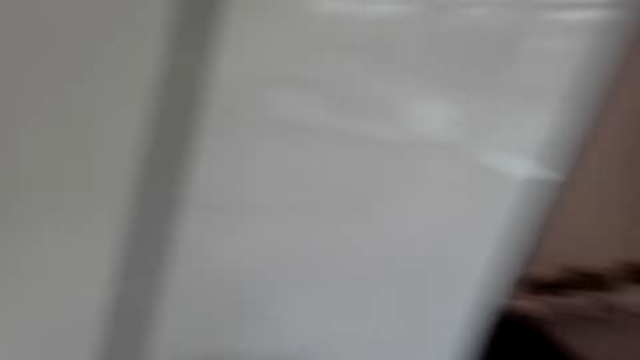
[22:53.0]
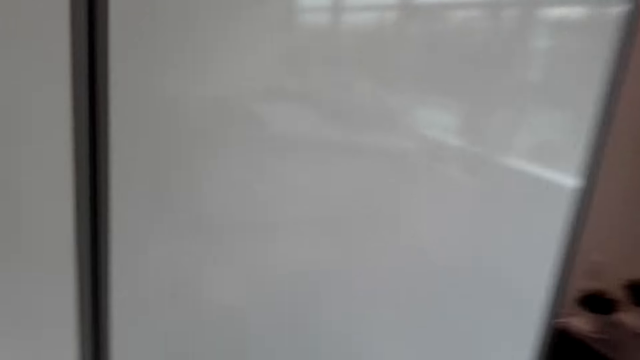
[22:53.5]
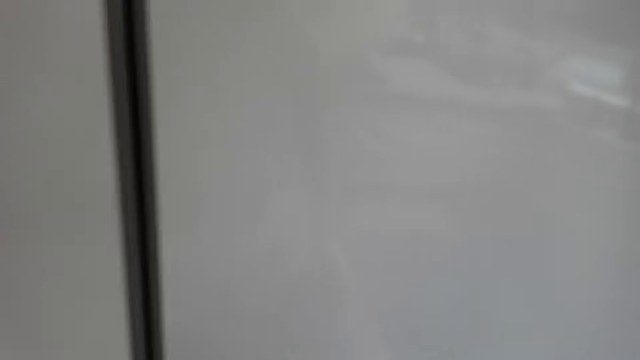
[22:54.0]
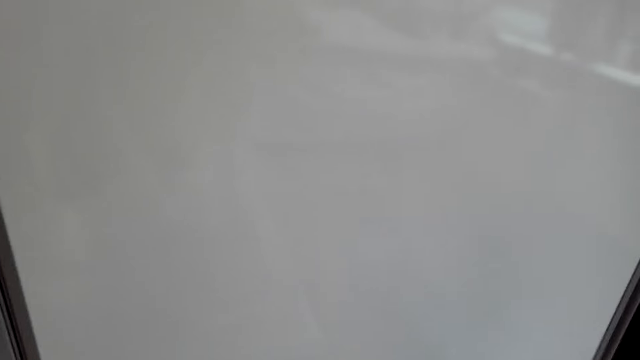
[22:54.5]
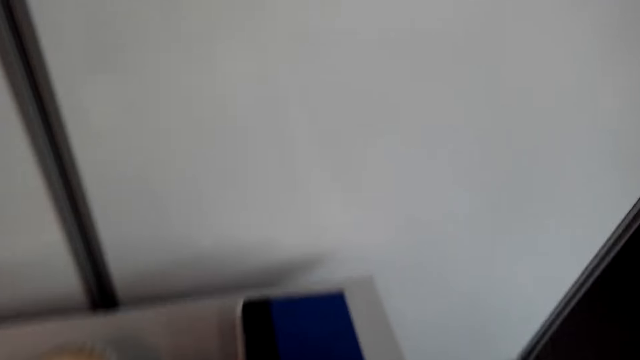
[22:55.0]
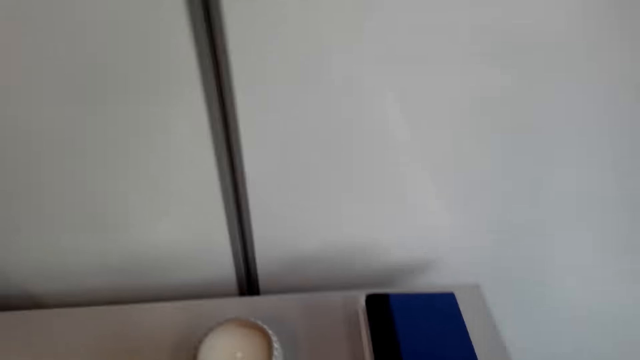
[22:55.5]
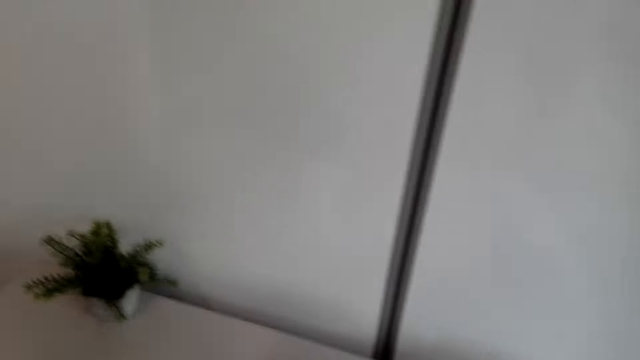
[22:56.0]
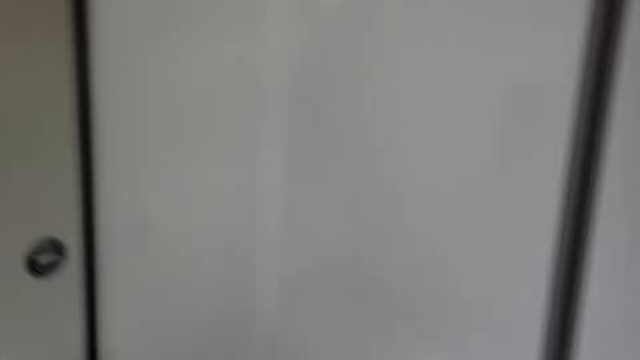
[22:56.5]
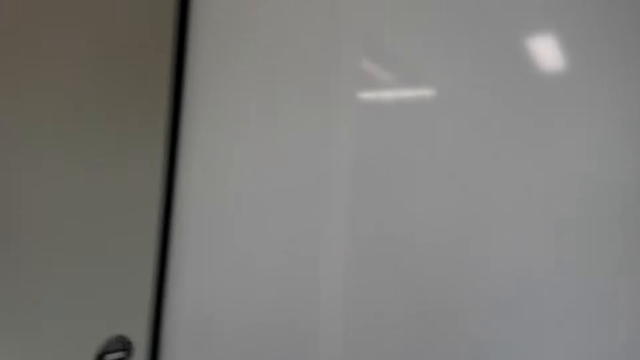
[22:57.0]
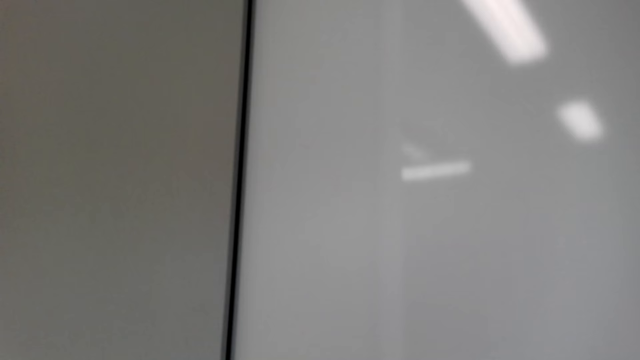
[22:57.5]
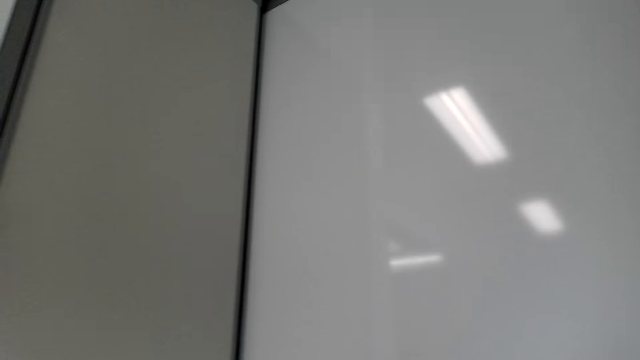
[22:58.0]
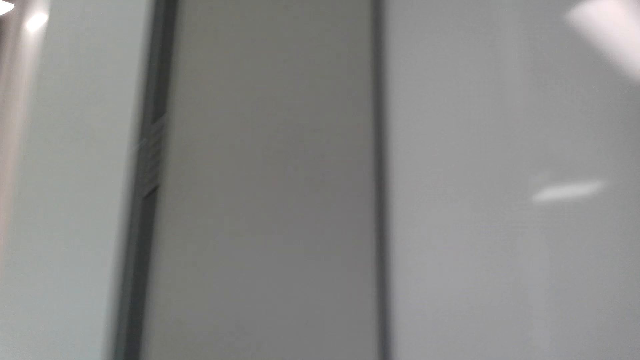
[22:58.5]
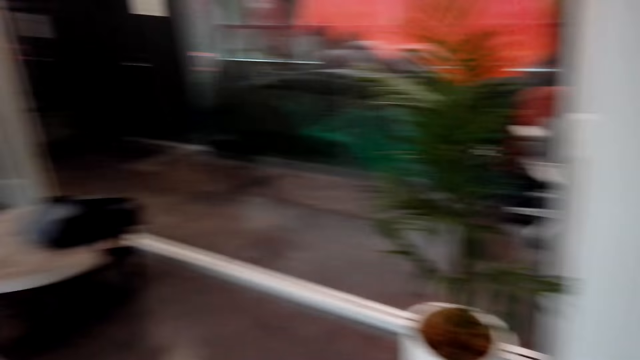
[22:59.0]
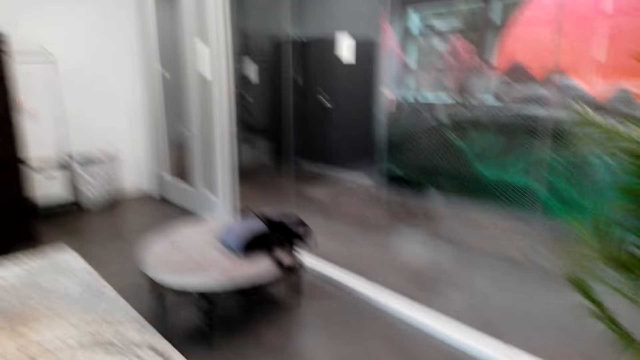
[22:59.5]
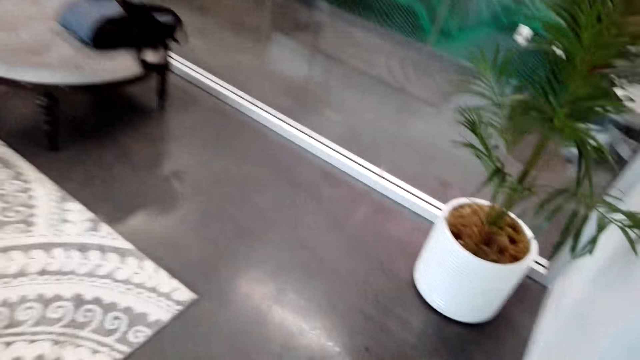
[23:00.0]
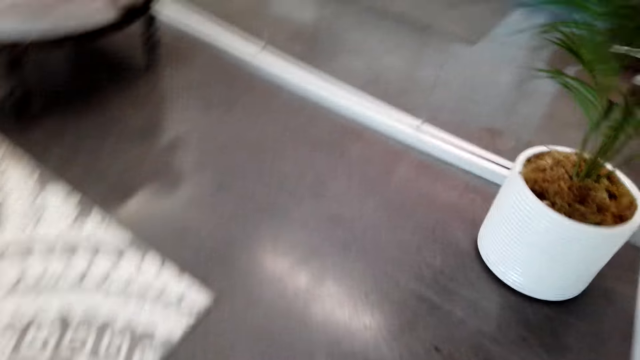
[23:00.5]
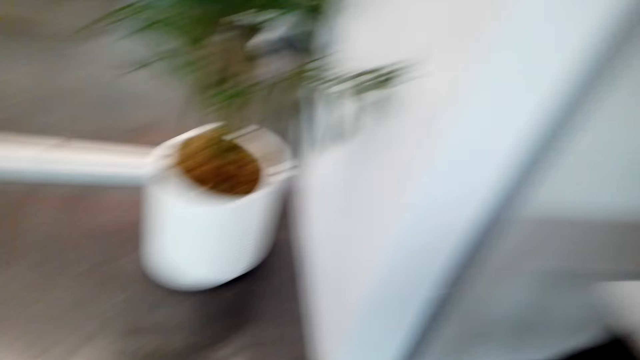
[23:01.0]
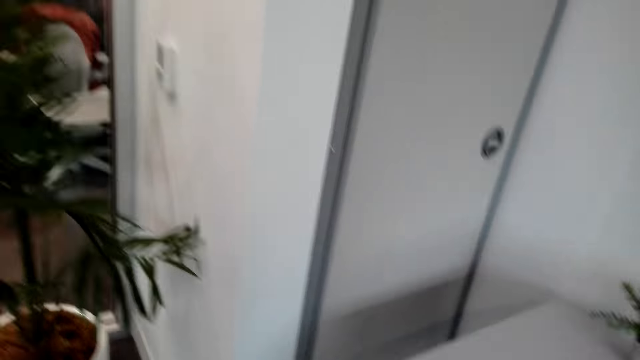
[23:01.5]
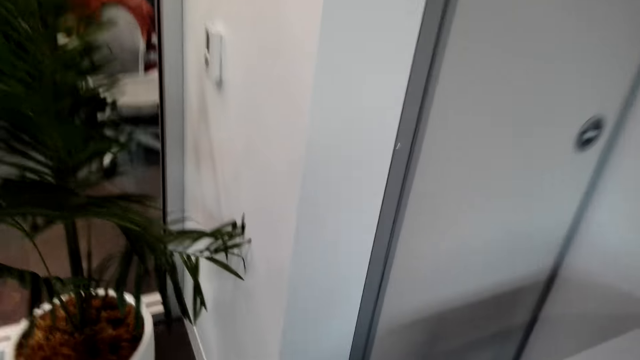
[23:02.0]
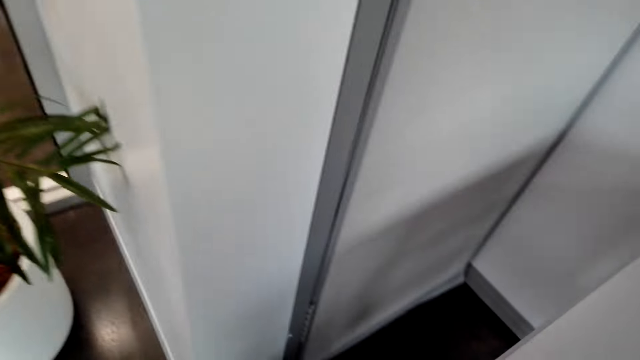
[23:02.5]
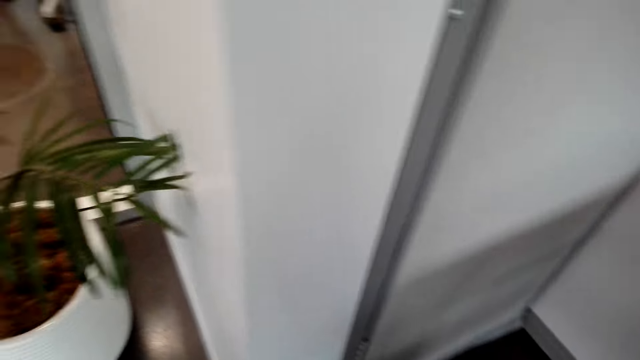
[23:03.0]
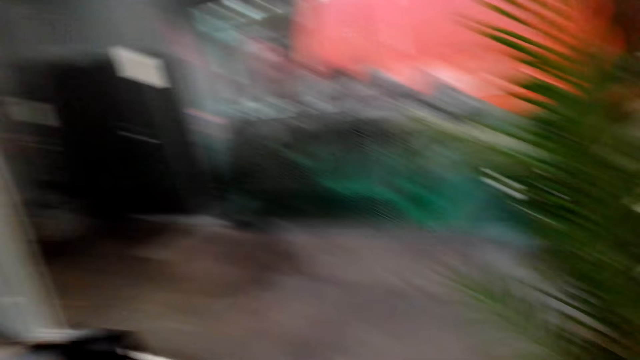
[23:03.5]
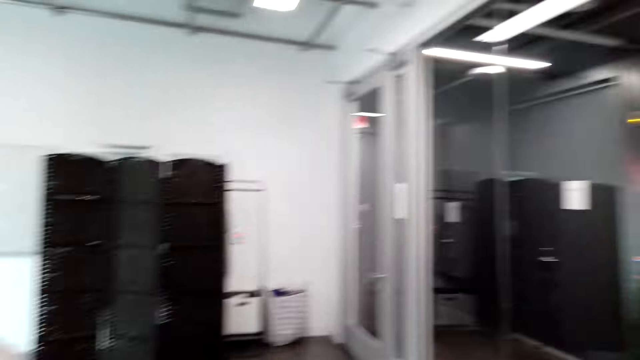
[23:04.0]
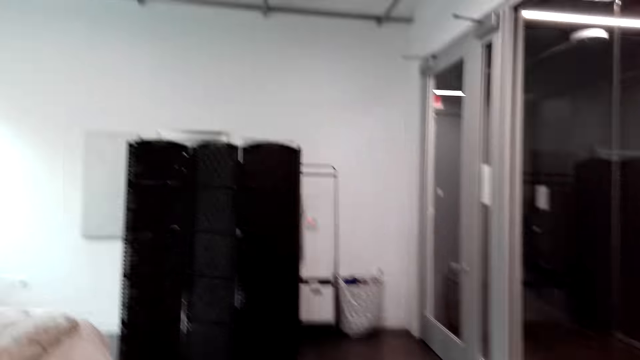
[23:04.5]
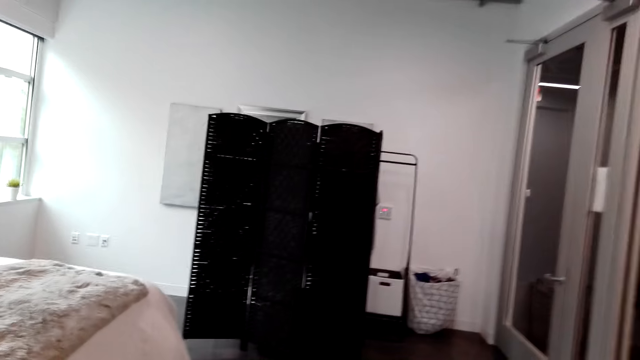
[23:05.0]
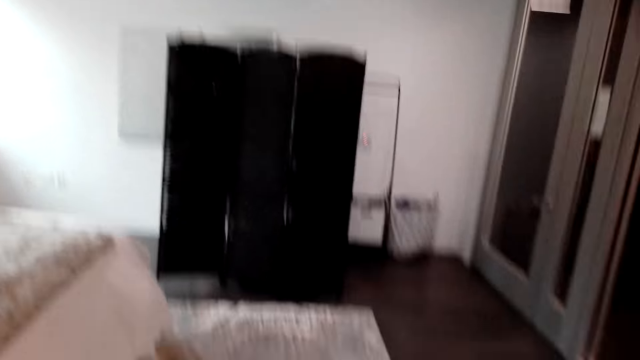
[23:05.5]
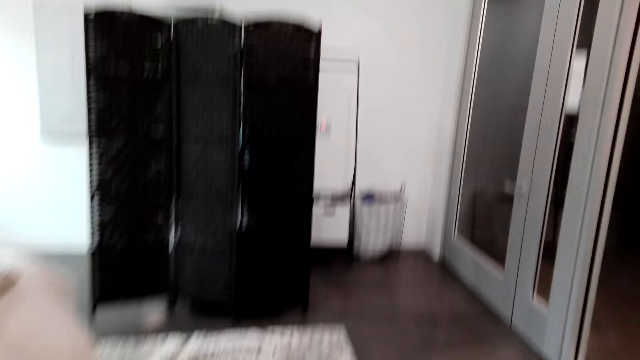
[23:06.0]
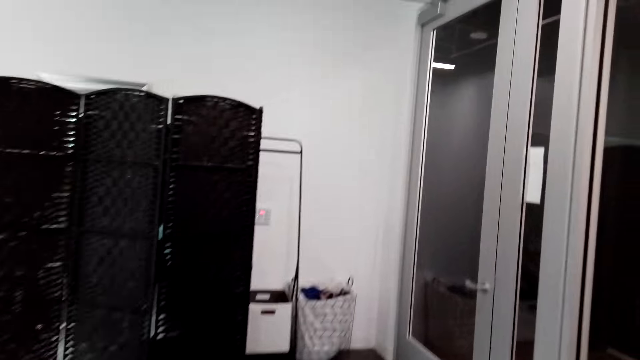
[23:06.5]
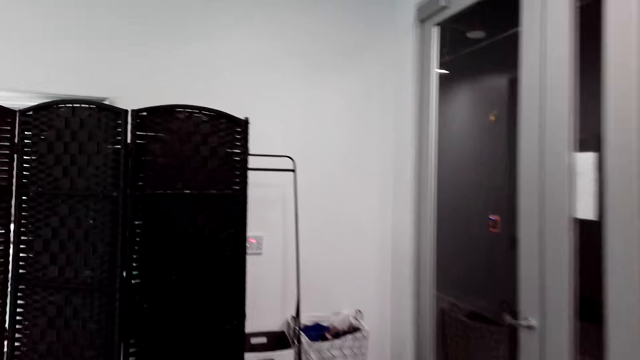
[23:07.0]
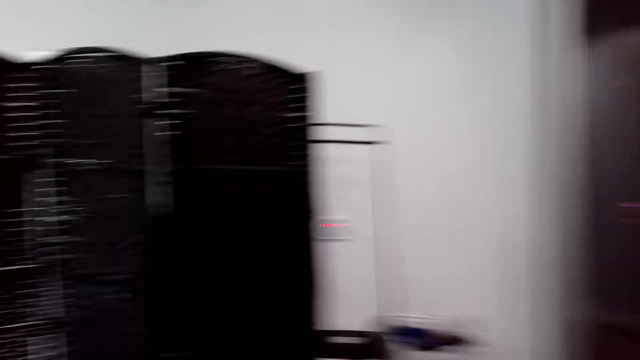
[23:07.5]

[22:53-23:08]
The camera wearer moves back the left hand. They look at the table. They look around. They walk around. They look around. They walk around.

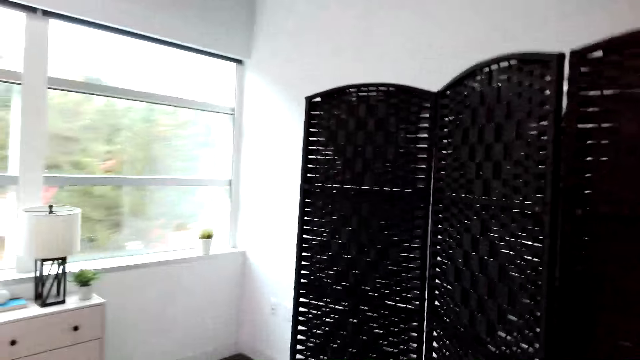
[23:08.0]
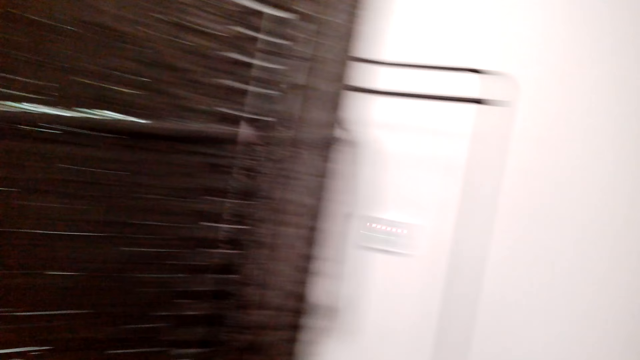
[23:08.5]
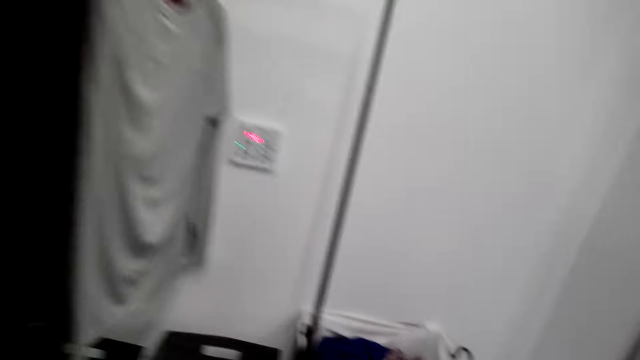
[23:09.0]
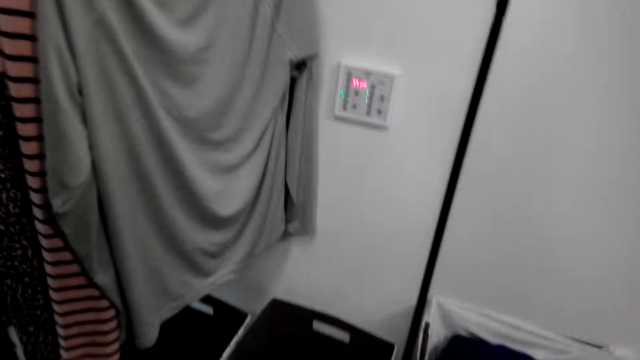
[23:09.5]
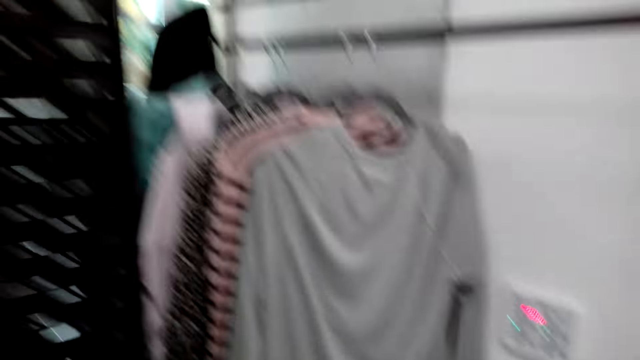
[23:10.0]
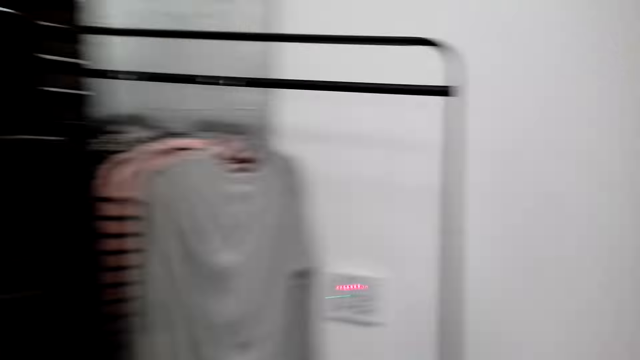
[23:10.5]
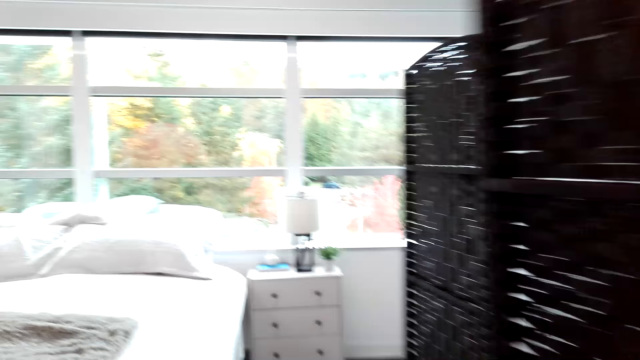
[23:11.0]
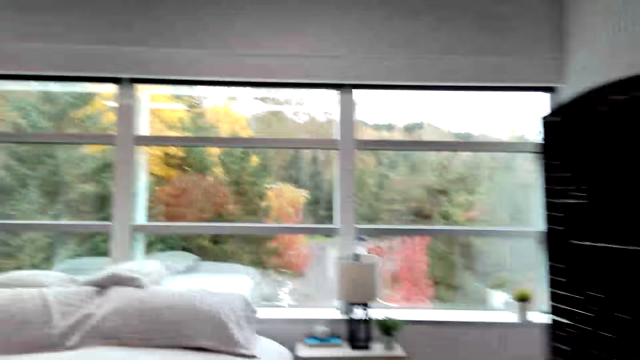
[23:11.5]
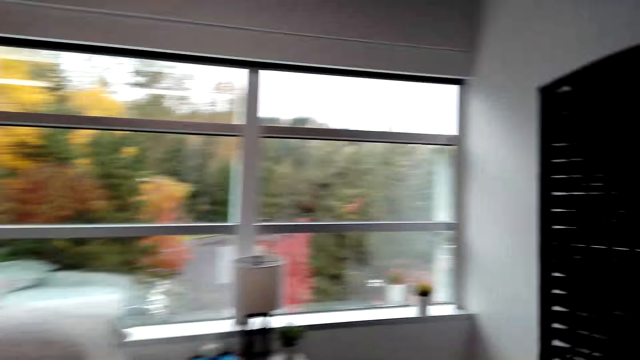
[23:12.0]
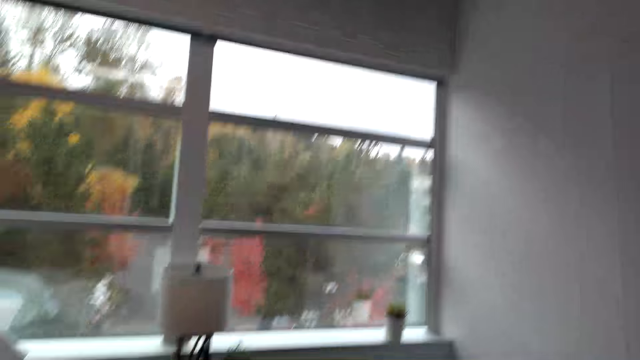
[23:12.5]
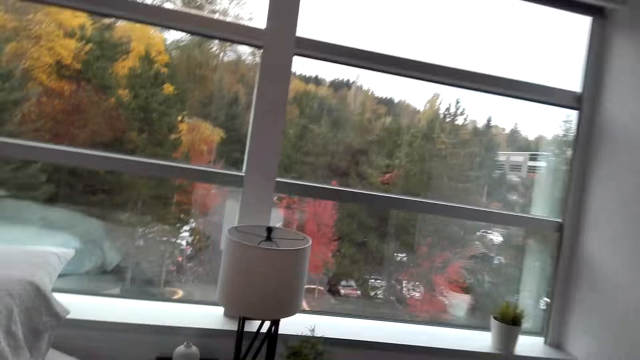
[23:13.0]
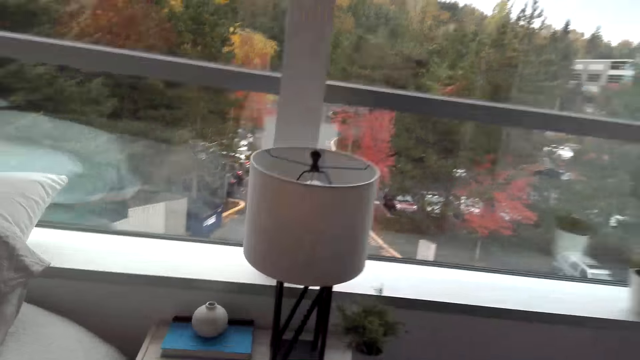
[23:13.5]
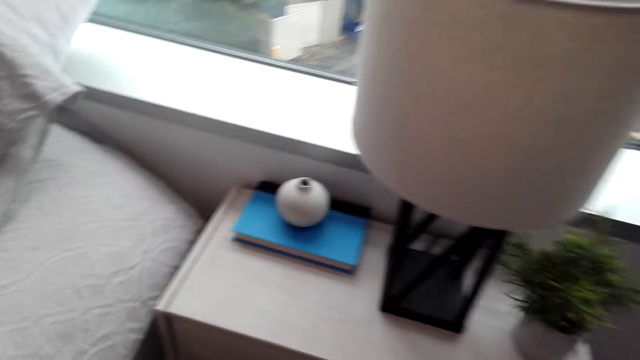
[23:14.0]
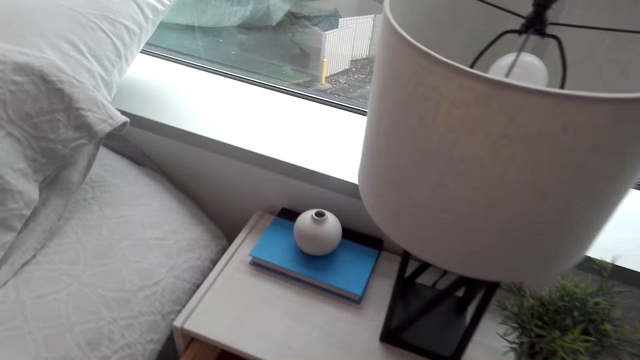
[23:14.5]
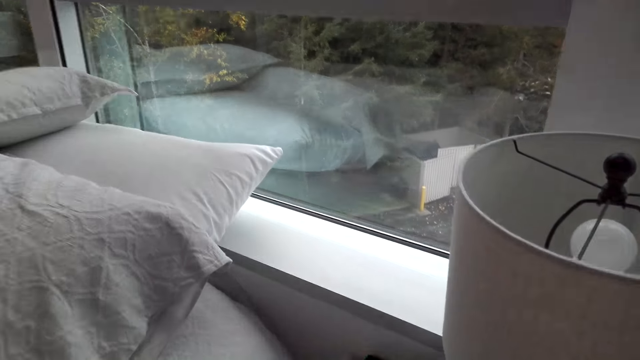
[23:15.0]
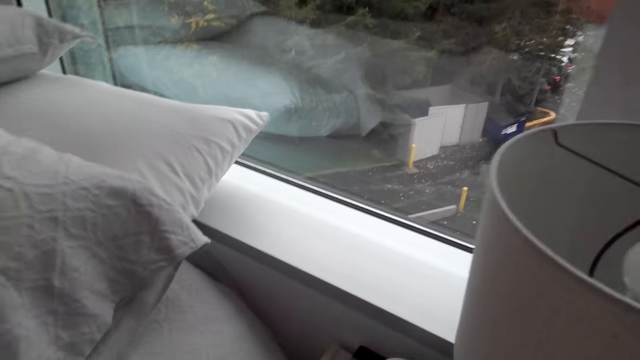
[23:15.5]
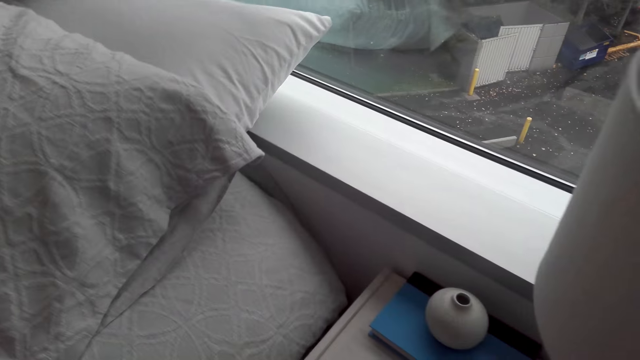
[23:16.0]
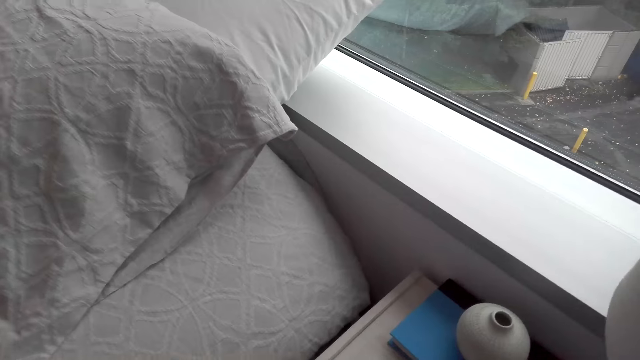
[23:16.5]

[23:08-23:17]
The camera wearer looks at the clothes. They walk around. They pull a drawer. They look around.
